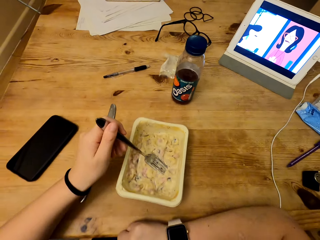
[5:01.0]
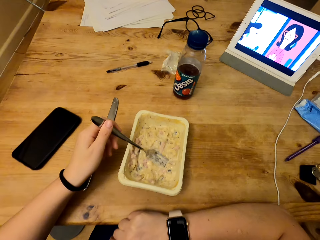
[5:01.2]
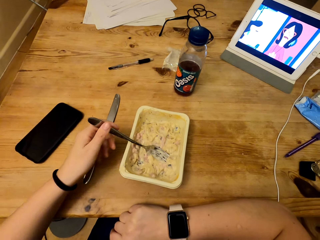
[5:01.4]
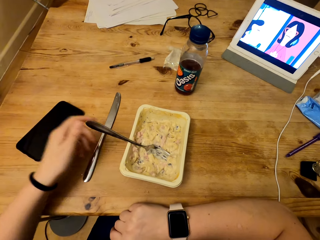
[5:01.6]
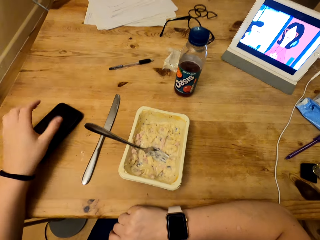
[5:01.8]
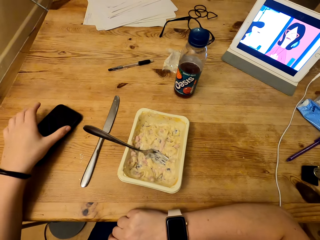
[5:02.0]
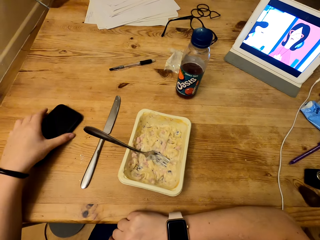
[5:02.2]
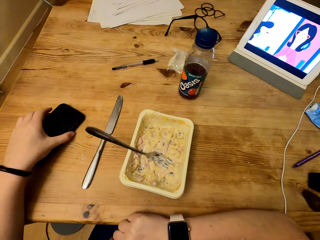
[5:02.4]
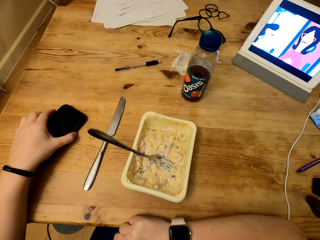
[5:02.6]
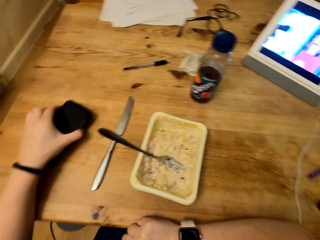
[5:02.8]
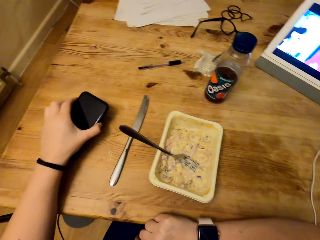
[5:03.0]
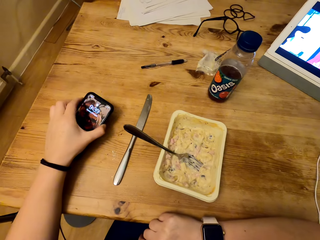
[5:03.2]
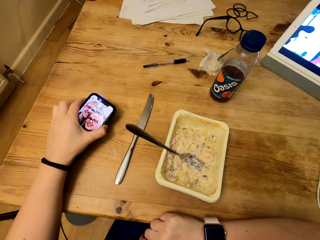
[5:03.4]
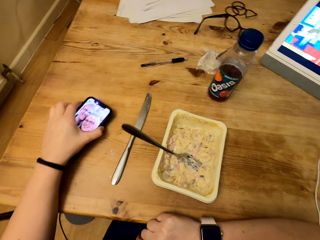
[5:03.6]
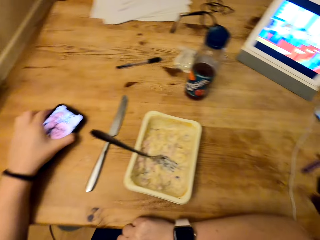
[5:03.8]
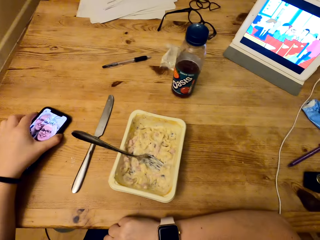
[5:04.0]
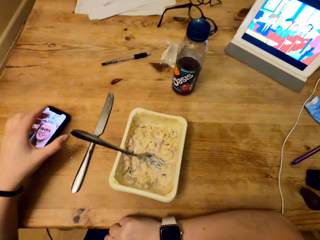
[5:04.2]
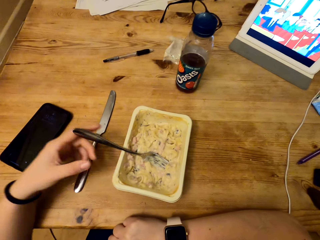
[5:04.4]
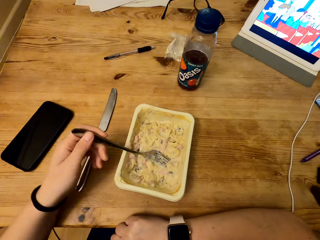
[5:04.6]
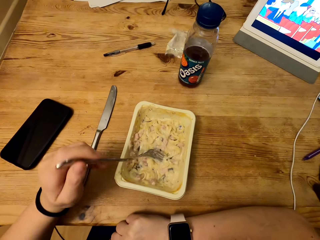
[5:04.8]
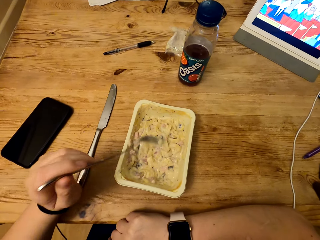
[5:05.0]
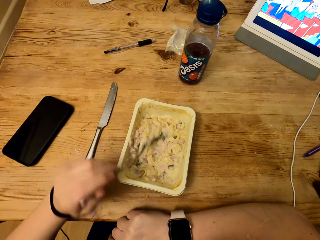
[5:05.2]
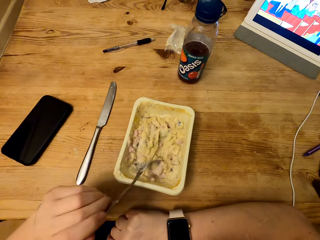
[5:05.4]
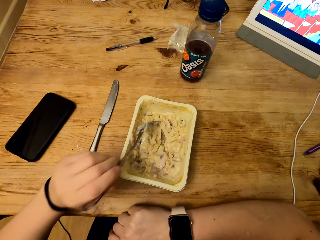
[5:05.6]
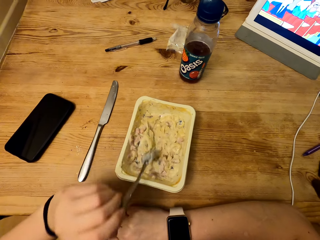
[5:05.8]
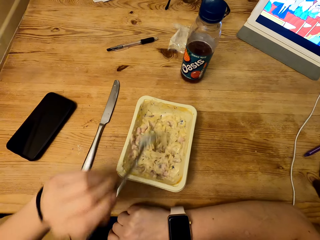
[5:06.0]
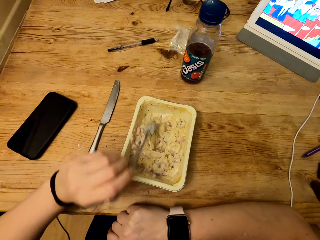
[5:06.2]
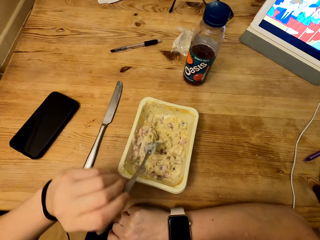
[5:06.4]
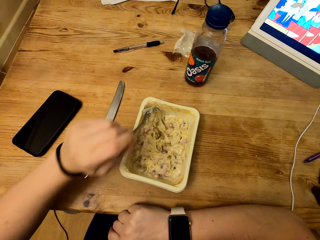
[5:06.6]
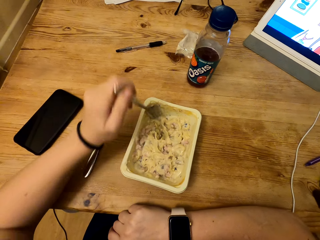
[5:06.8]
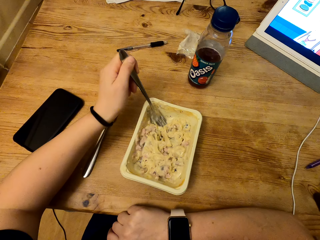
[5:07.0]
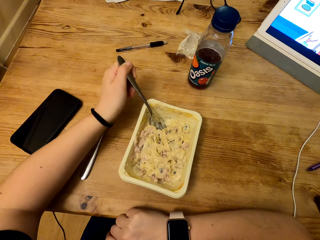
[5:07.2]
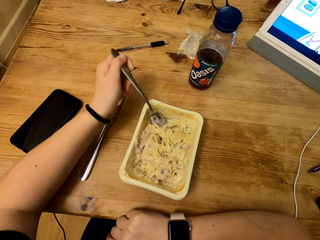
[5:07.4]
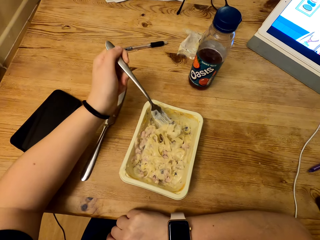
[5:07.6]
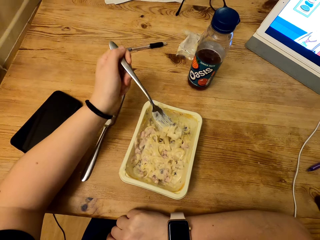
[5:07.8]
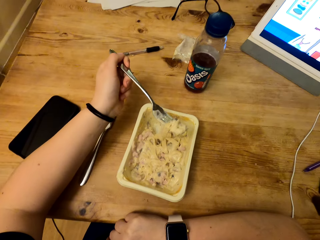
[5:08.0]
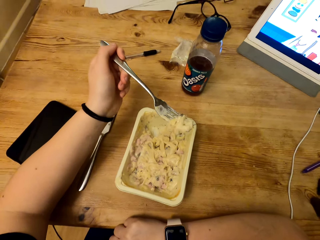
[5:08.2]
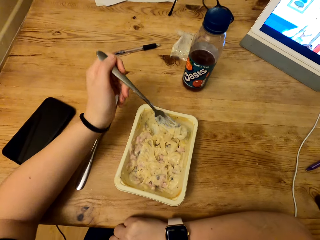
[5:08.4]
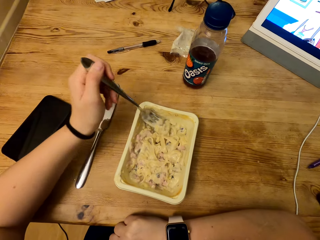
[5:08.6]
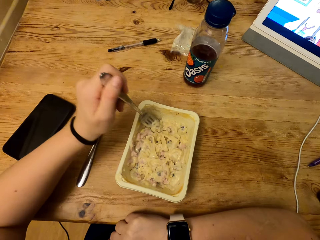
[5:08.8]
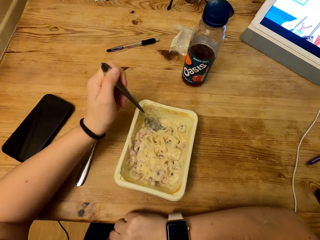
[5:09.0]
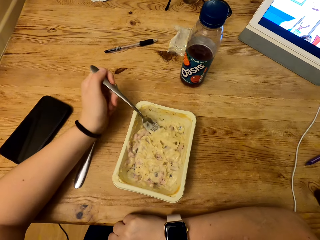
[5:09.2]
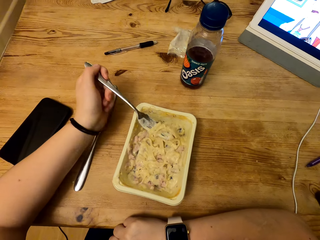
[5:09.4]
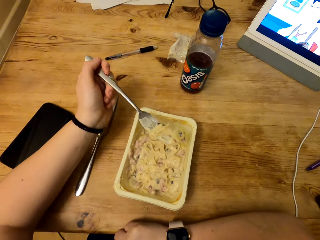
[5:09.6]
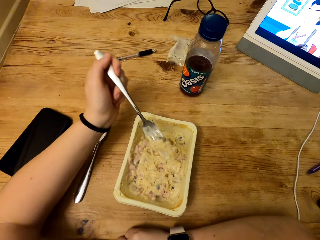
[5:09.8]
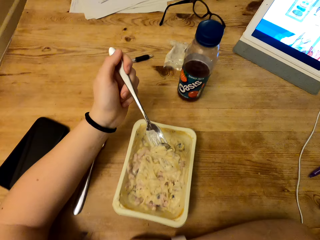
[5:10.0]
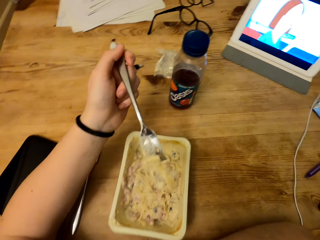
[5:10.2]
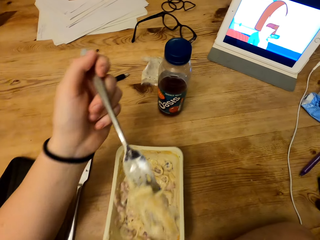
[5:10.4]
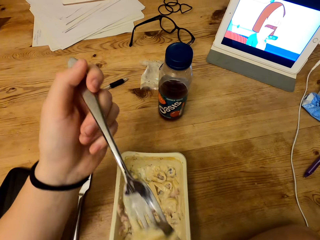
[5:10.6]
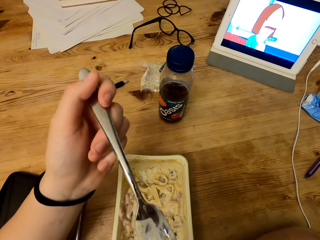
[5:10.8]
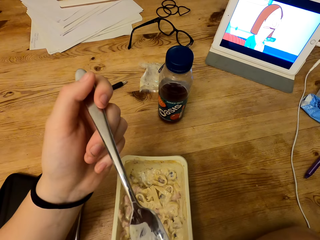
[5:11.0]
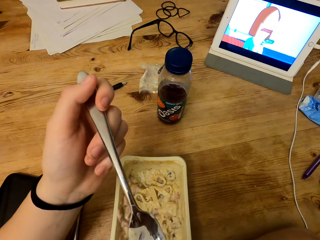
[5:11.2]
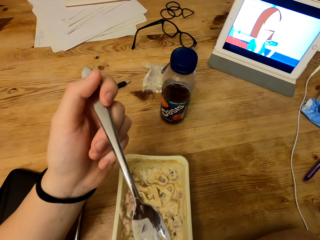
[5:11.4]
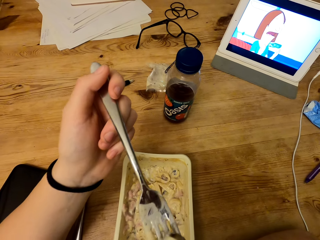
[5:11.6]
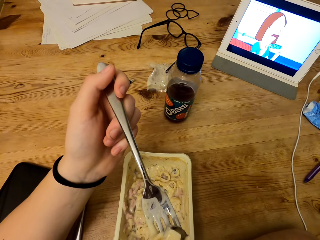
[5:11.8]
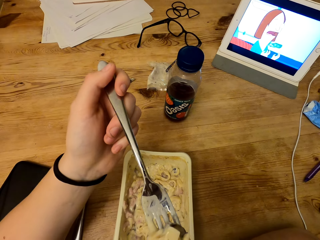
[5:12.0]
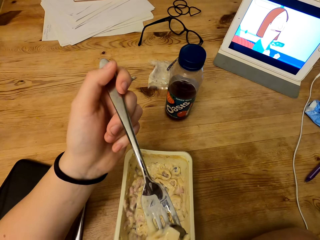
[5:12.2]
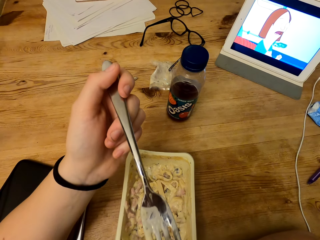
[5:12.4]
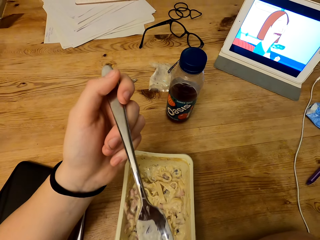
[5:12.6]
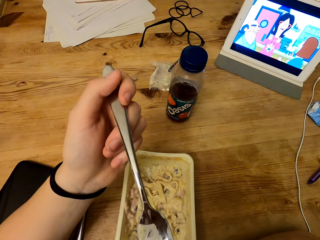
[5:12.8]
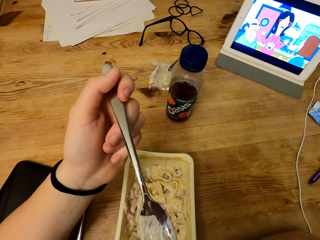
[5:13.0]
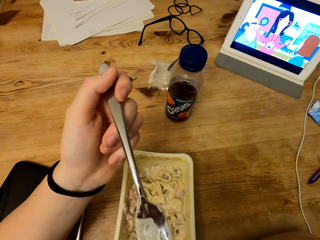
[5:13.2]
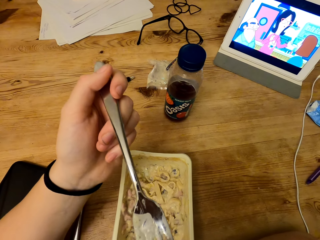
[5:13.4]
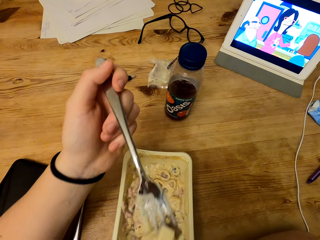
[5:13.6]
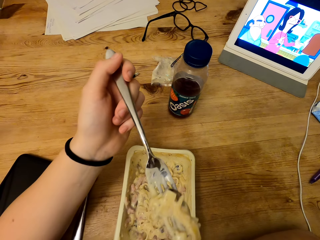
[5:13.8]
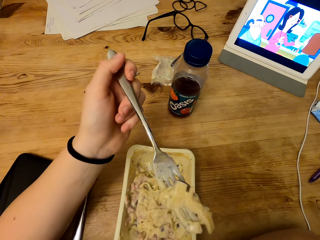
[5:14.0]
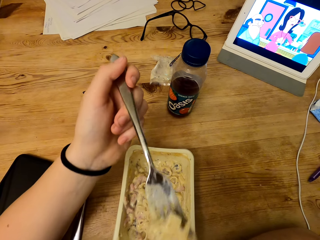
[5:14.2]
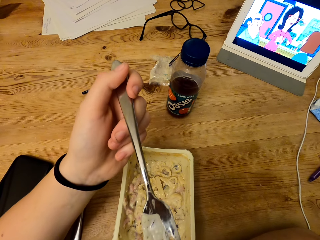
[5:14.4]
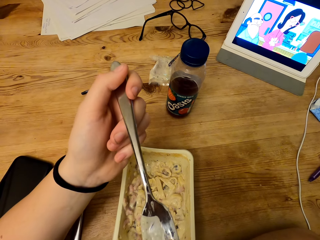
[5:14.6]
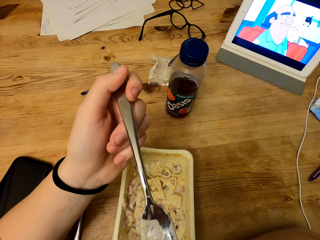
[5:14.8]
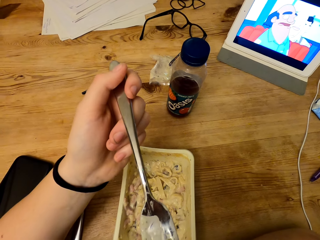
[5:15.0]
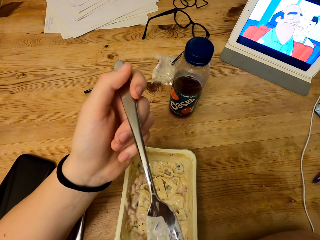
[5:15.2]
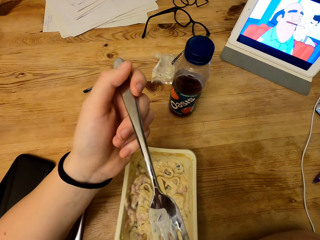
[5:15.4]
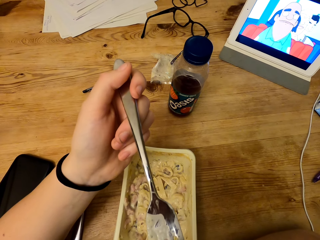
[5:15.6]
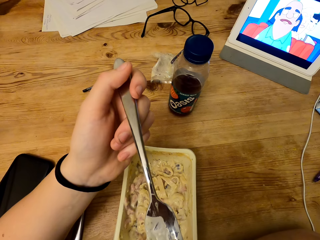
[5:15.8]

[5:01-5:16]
The camera wearer drops the fork into the container. He leaves the fork inside the container. He holds his phone. He taps the phone. He lifts the phone slightly. He holds the side button. He puts the phone on the table. He moves his hand to the fork. He holds the fork. He picks up the fork. He scrapes the container. He scoops food. He eats food. He lifts the fork. He scoops food. He lifts the fork. He blows food while on the fork.

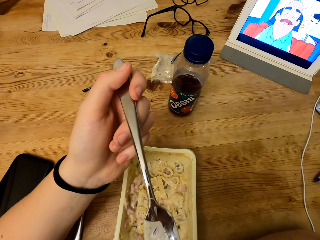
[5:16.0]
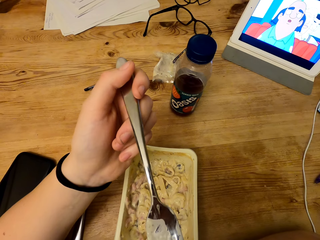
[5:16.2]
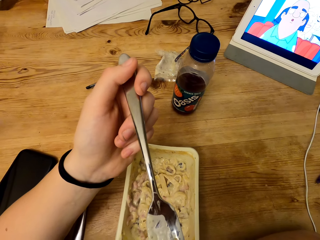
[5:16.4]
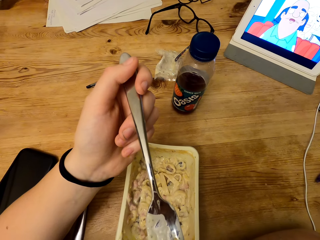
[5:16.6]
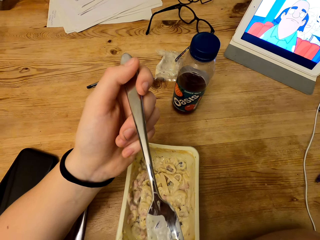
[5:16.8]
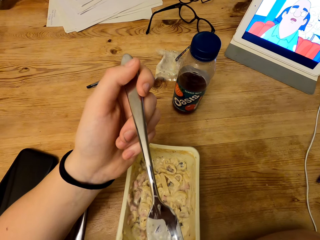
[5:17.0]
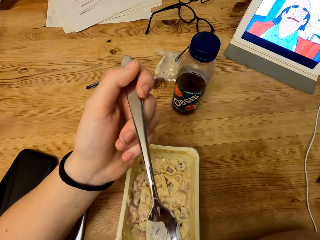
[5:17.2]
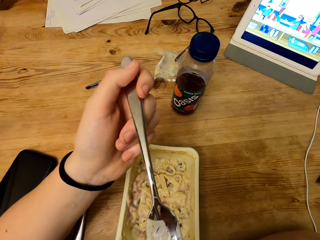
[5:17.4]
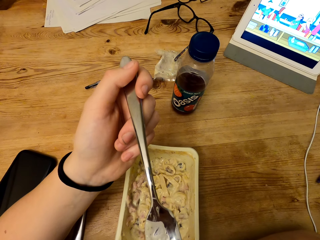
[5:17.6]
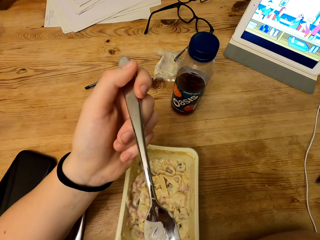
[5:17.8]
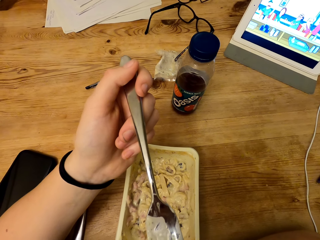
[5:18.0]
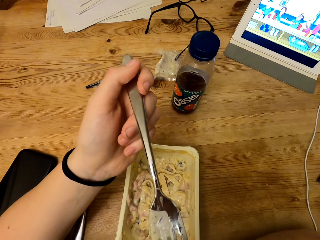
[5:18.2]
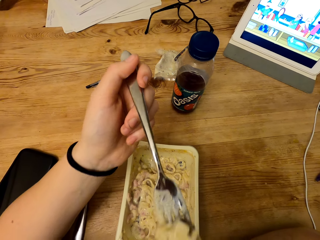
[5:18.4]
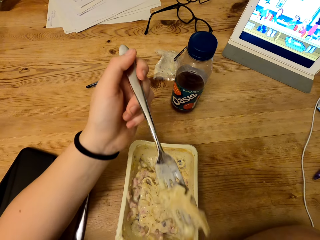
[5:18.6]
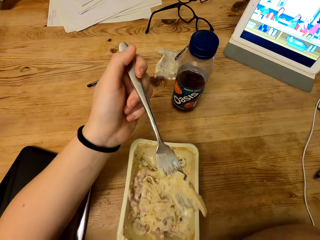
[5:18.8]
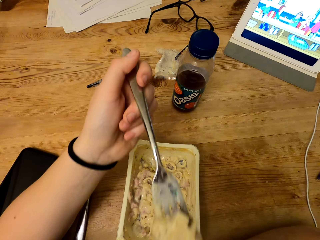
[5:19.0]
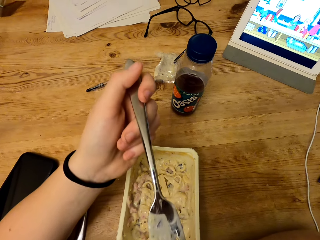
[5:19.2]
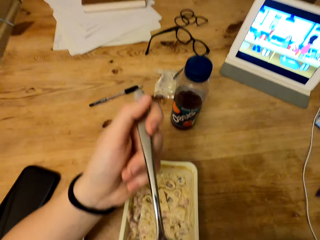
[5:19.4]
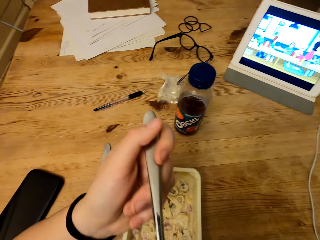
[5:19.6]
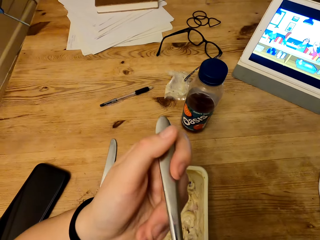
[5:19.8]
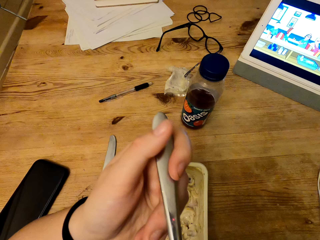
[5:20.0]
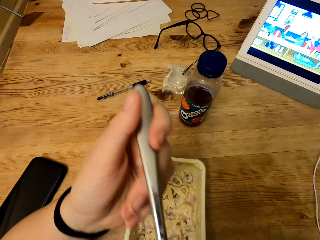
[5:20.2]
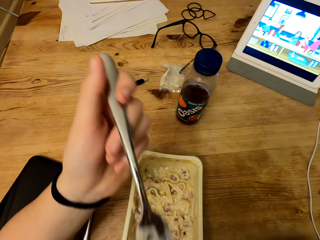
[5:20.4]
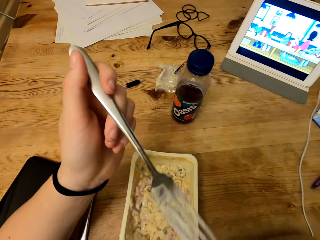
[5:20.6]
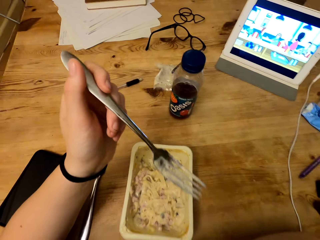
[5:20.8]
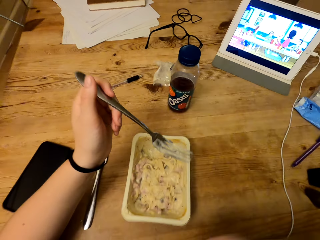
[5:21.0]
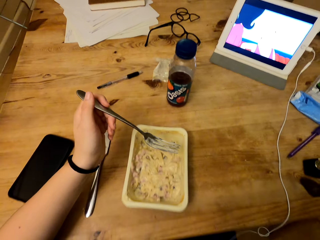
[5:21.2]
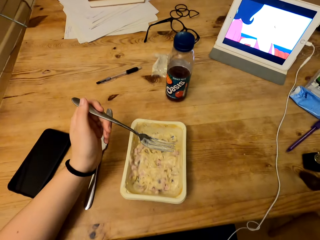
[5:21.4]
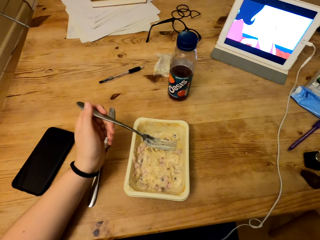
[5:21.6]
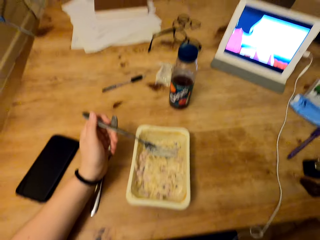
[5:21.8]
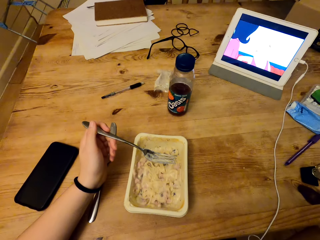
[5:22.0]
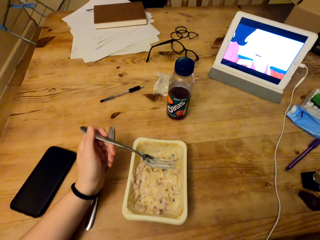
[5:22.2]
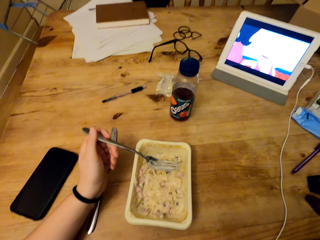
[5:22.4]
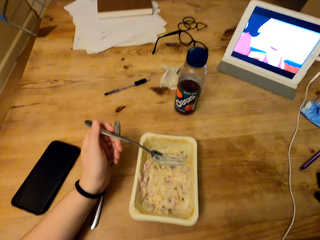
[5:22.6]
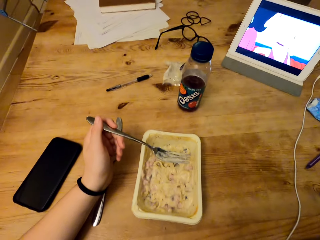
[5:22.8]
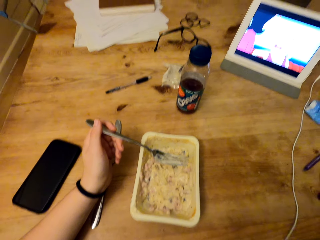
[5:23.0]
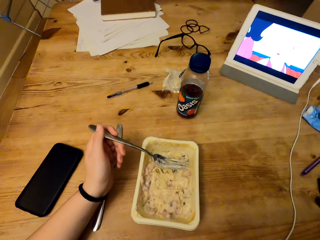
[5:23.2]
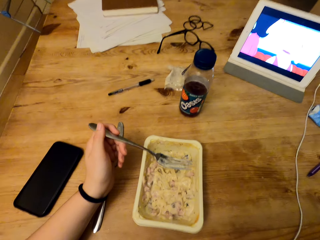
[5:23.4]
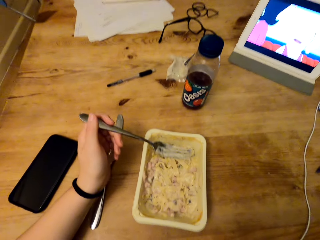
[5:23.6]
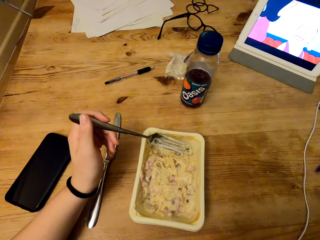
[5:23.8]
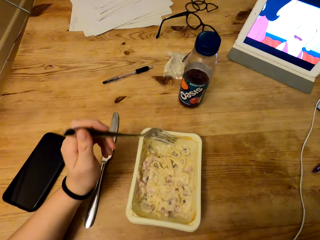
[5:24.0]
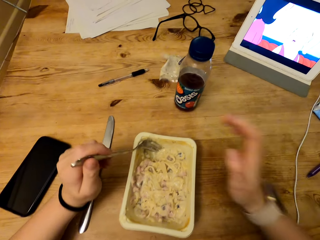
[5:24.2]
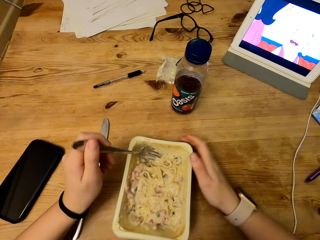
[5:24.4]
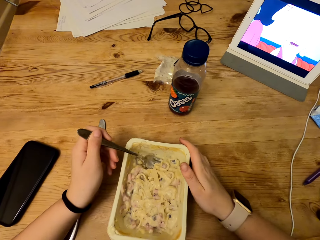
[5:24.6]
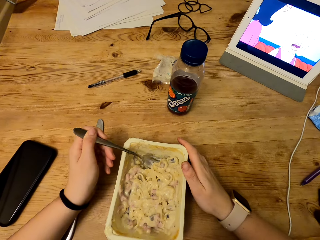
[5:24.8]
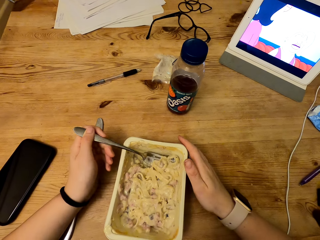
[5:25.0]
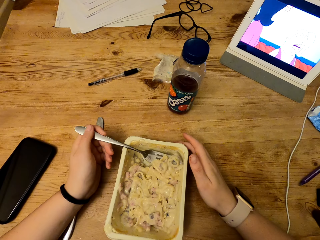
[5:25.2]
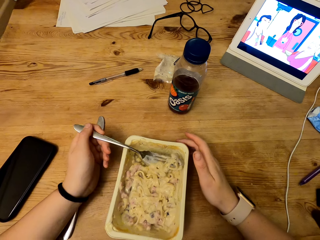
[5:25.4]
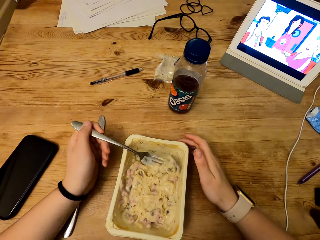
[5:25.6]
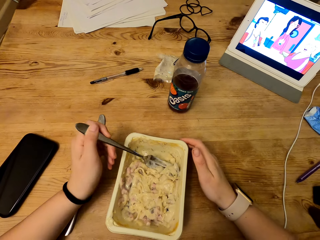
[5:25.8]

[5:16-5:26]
The camera wearer drops the fork into the container. They hold the container. They scoop food from the container.
